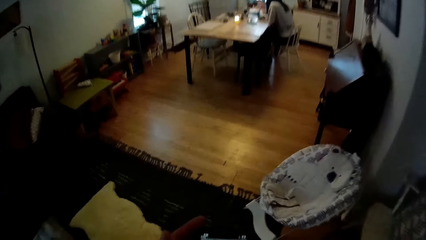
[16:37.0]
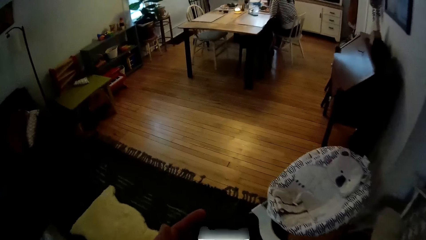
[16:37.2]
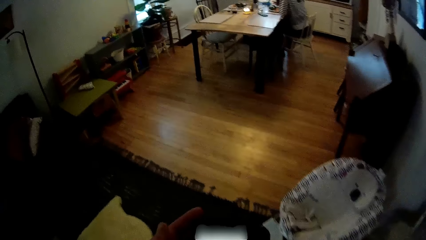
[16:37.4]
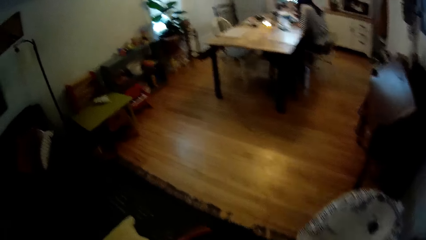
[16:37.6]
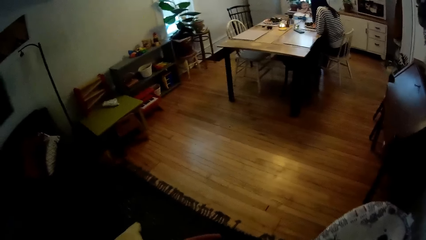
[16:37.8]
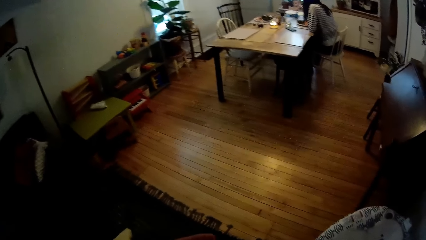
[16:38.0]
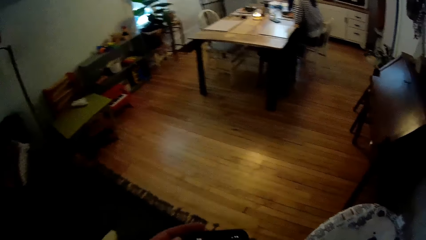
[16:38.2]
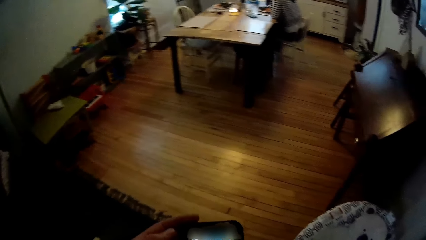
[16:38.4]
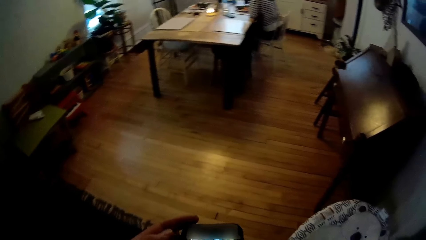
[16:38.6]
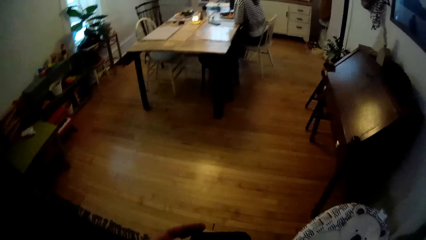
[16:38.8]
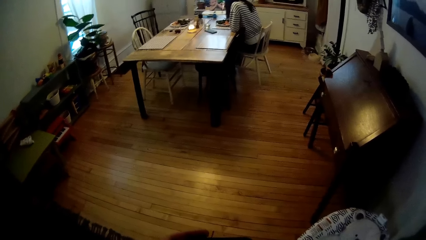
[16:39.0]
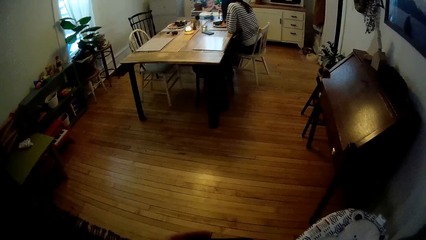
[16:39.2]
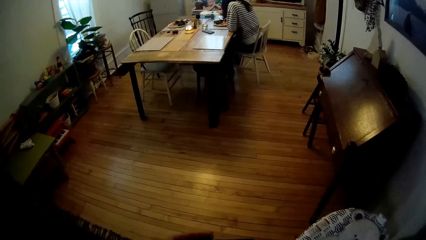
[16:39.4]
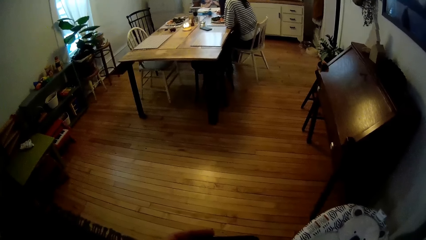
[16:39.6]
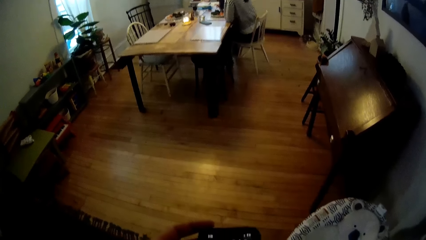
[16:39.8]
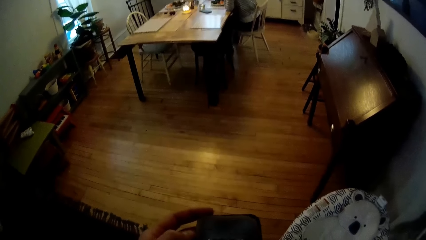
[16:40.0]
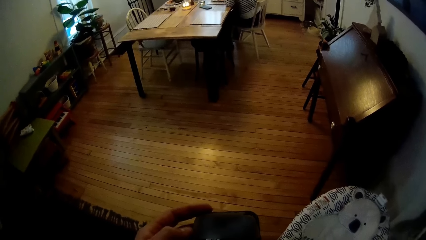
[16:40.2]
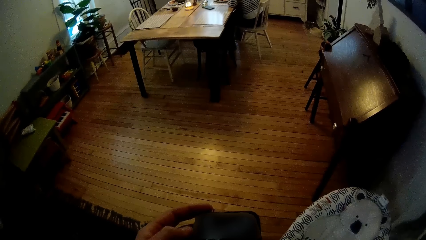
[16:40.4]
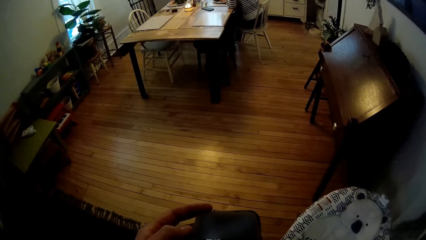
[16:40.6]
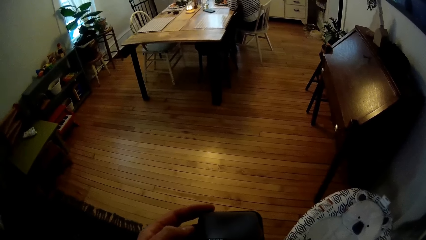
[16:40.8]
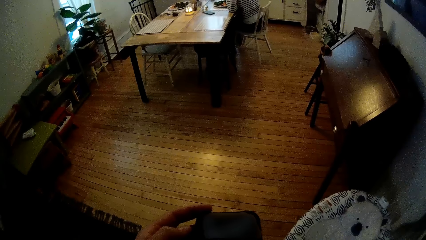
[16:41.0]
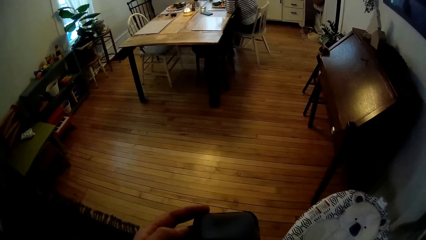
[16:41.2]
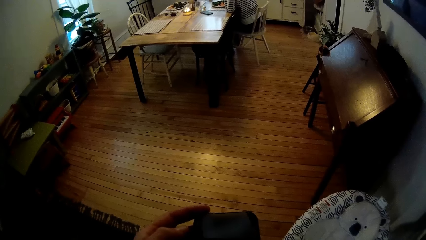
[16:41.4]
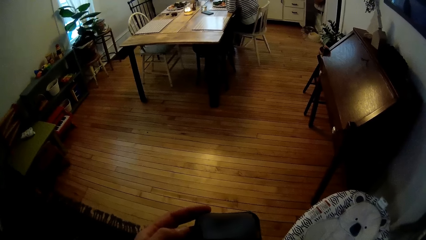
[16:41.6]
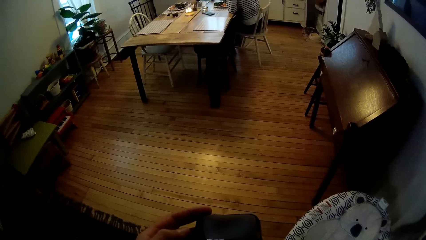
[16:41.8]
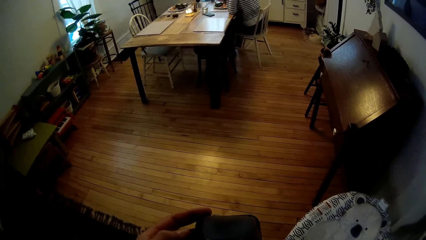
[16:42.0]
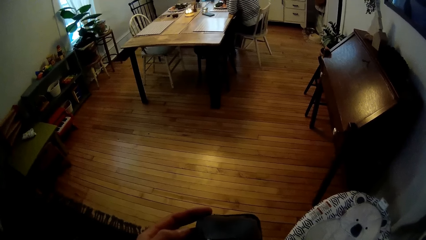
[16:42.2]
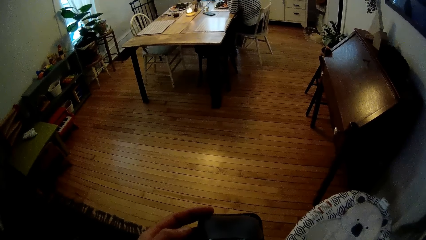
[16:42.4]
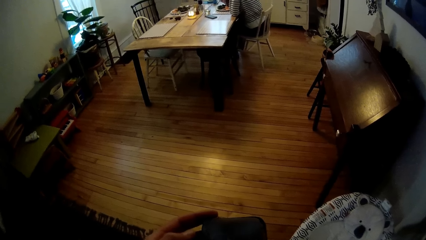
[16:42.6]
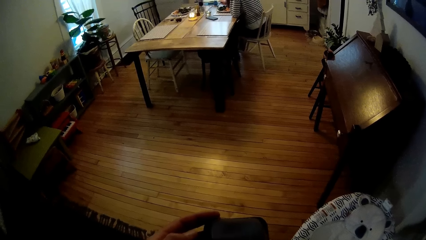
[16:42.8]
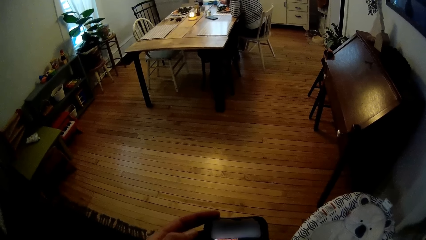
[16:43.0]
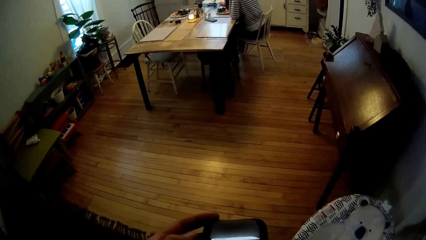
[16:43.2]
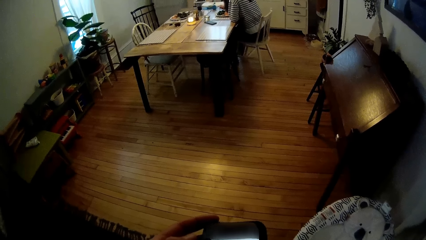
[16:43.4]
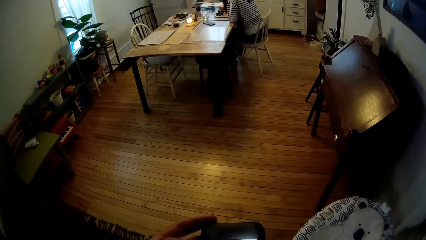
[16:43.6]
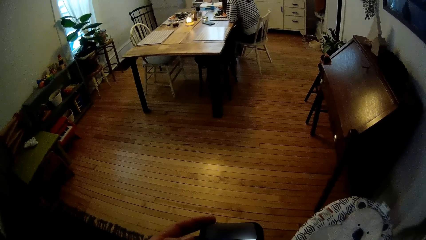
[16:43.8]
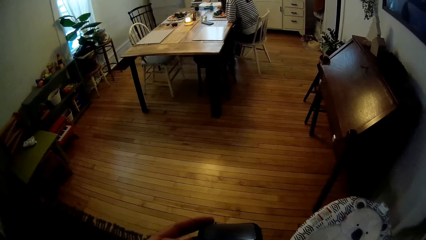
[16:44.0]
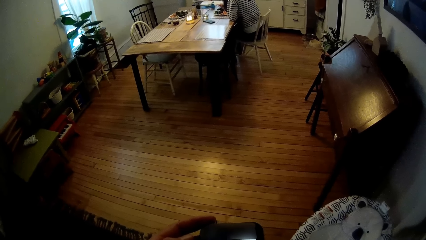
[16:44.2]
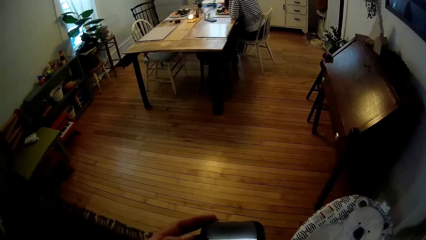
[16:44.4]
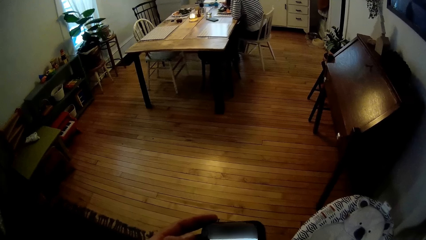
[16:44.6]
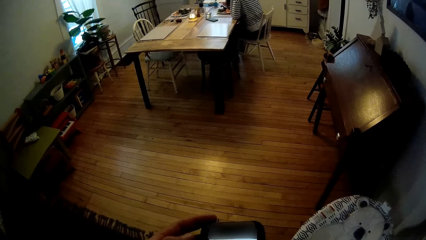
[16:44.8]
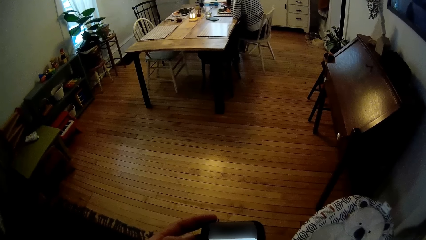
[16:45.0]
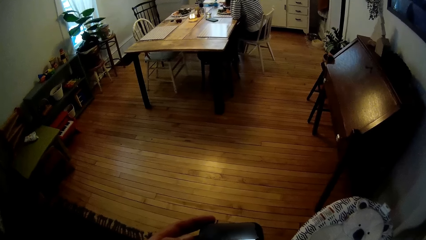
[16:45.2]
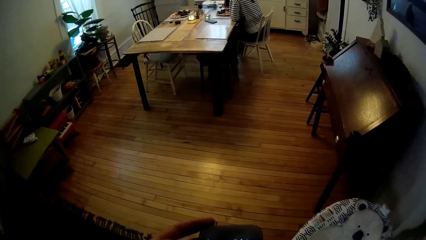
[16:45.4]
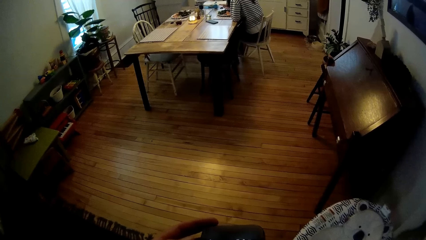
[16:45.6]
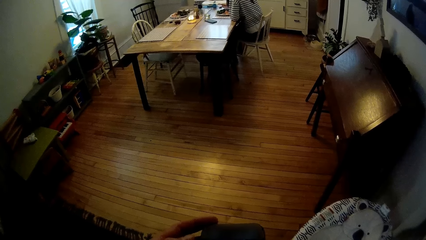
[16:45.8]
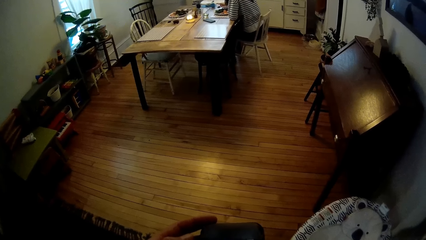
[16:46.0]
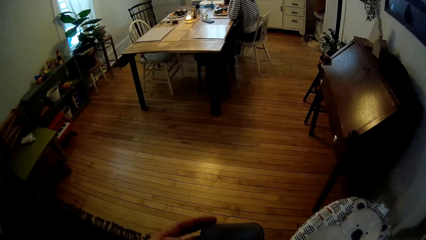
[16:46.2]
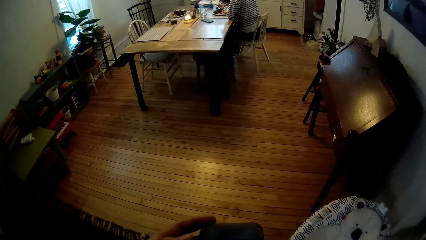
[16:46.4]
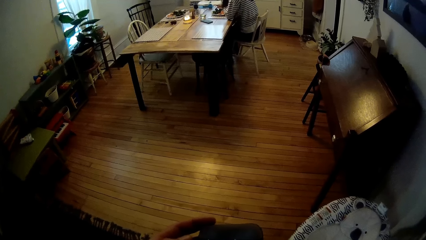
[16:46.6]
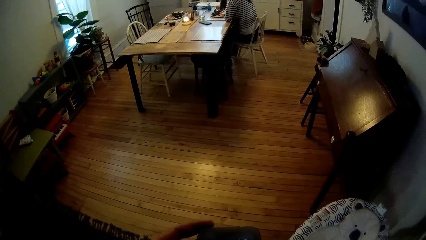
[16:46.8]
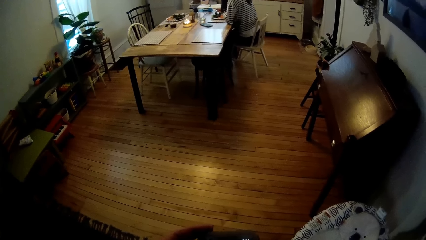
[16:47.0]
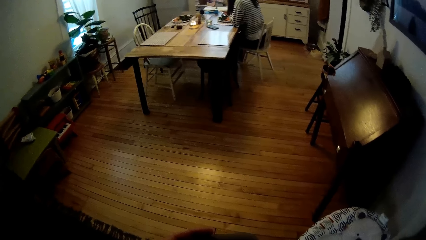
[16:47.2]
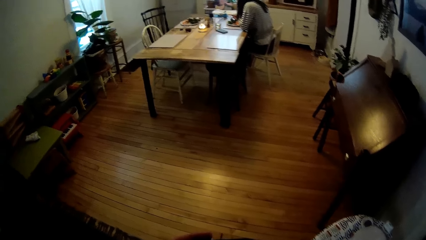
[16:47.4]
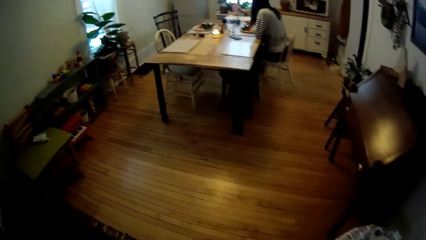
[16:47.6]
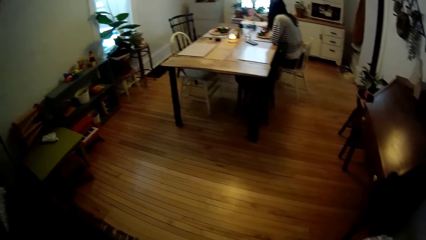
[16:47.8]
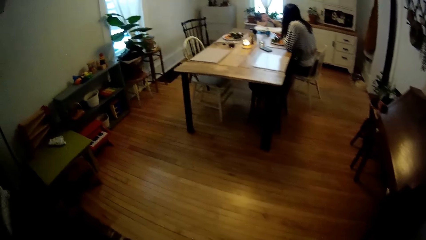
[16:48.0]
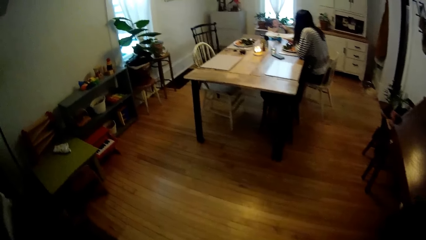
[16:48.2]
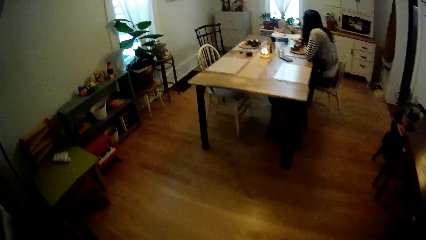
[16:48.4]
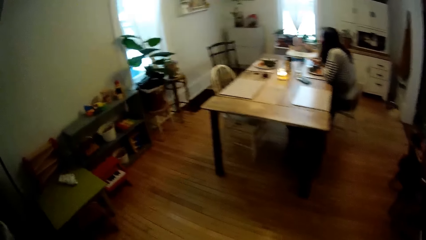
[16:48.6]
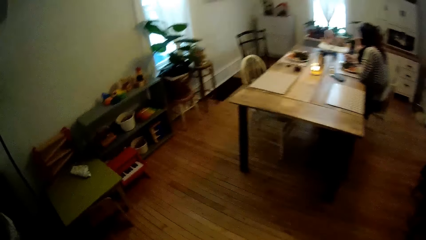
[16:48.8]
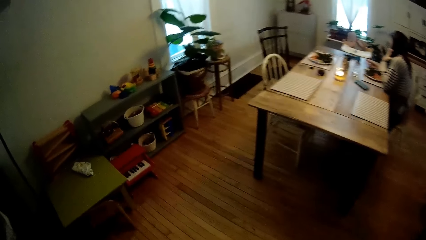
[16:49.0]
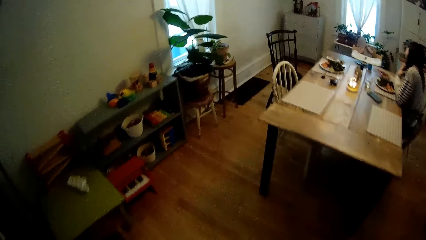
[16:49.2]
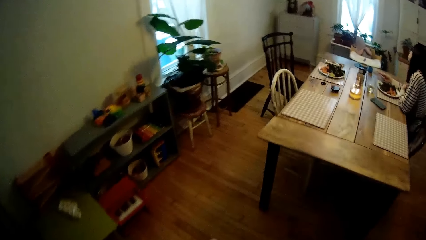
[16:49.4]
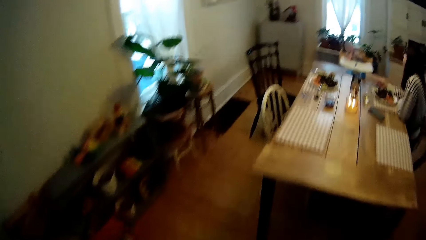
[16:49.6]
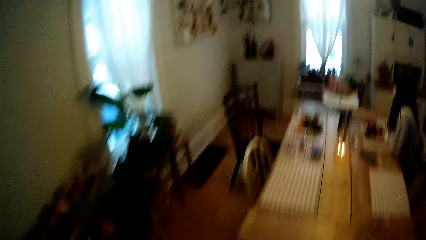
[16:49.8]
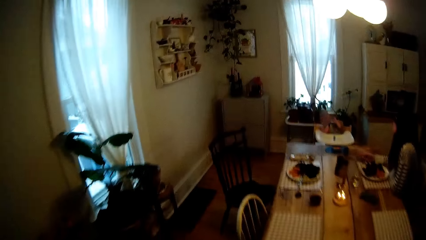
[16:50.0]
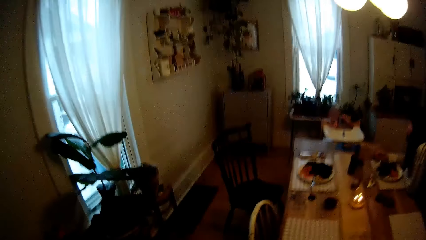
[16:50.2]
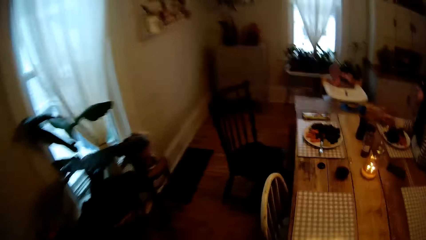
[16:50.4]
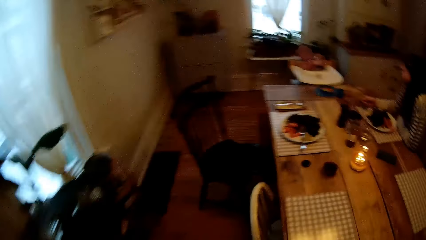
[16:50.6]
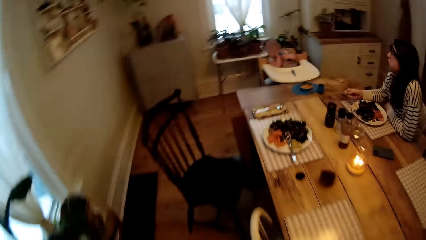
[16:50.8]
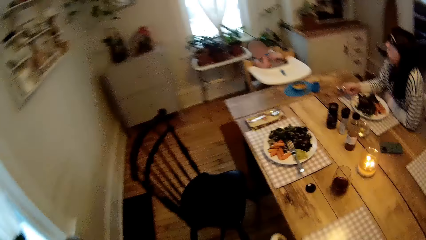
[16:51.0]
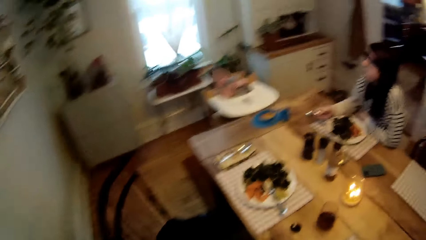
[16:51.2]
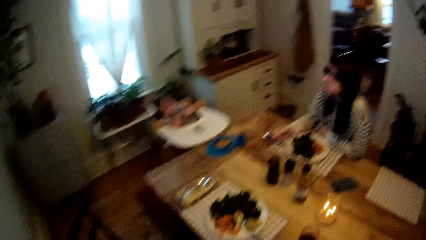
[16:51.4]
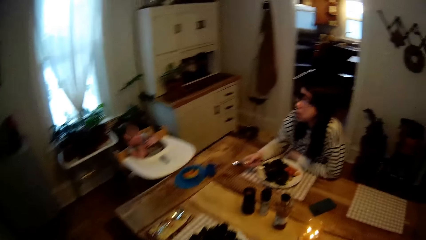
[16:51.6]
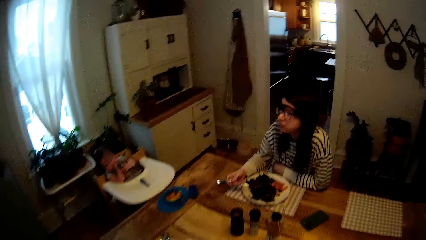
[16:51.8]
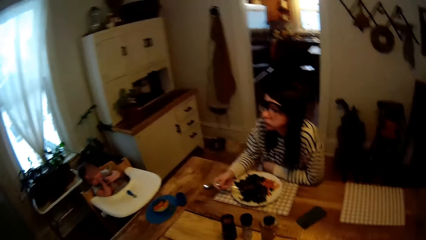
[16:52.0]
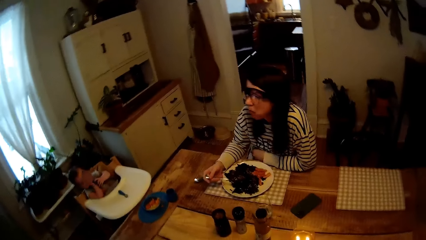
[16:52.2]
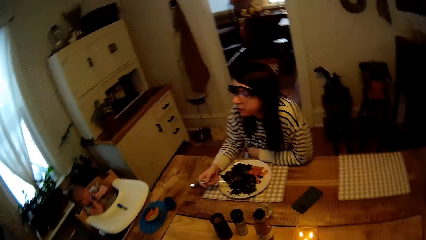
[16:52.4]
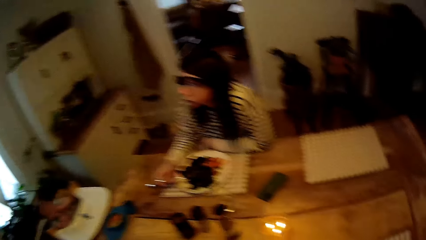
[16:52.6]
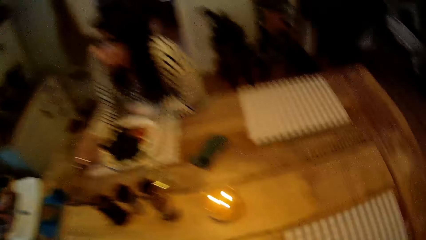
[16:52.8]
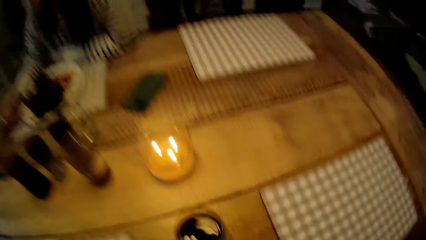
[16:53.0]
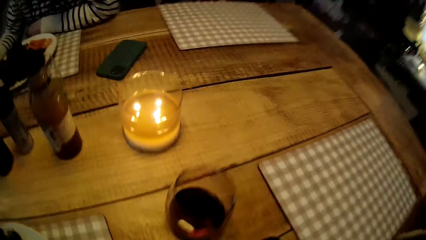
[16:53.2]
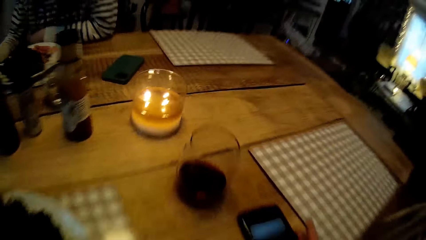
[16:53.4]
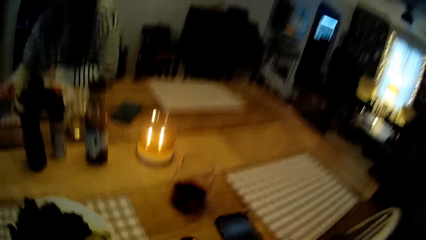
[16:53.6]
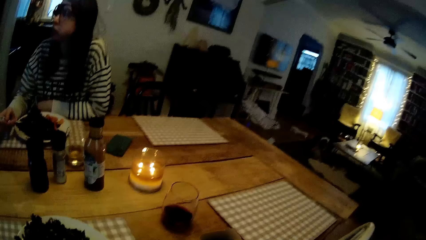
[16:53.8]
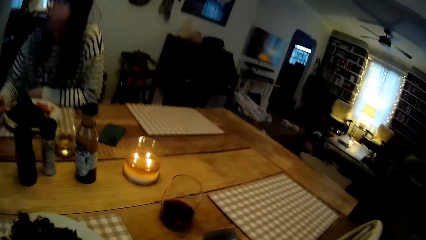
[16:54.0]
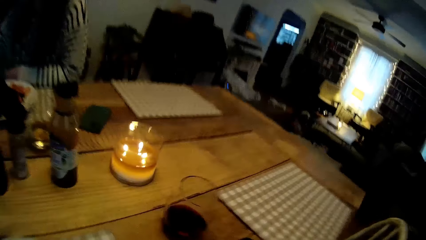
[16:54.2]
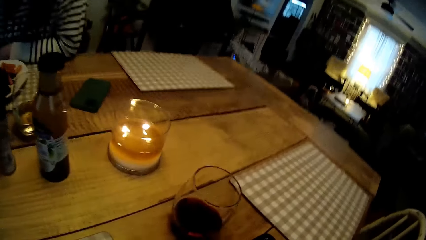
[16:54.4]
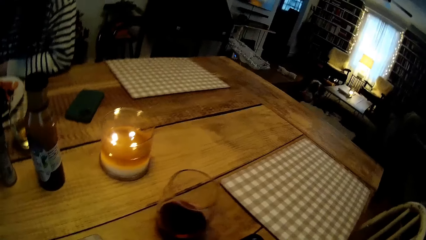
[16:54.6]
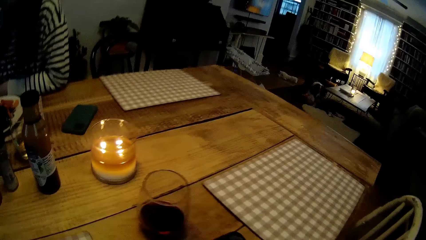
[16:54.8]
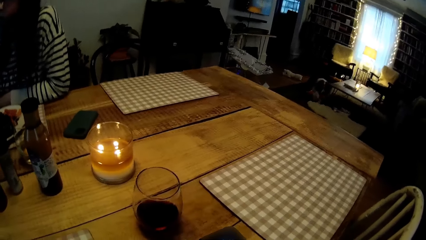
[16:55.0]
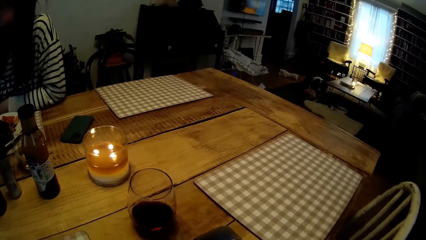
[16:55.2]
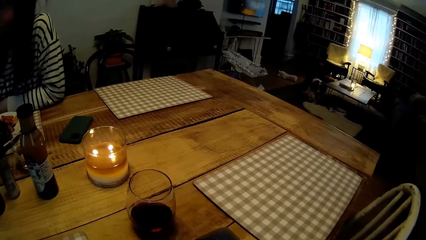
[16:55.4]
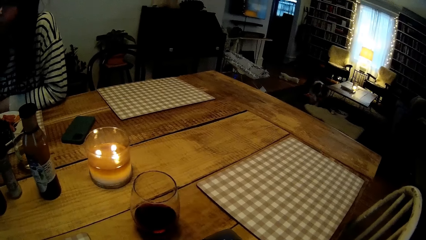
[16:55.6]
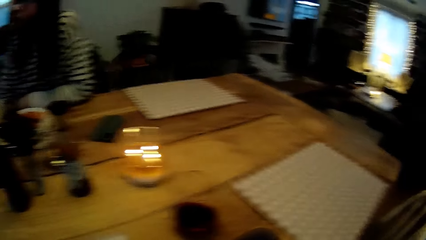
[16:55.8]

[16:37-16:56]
The camera wearer presses a phone in his hands. He holds the phone. The woman takes vegetable from her plate with the fork in her right hand. The camera wearer stands in the house. He walks to the dining table from the living room. He sits on the chair at the dining table.
